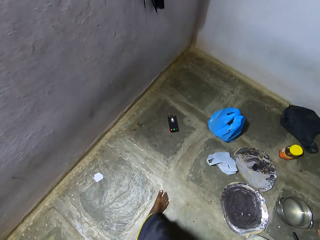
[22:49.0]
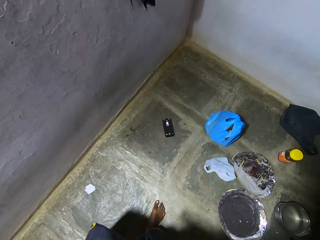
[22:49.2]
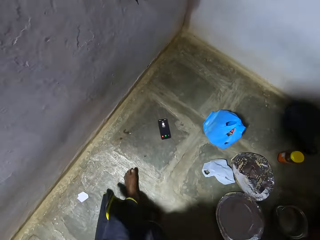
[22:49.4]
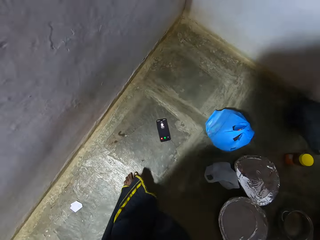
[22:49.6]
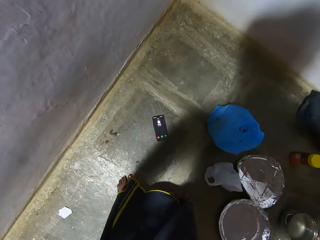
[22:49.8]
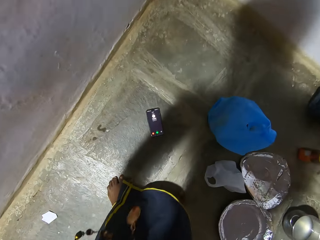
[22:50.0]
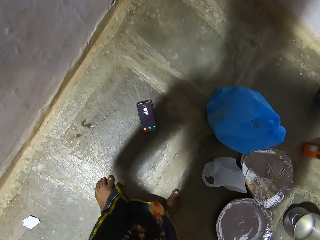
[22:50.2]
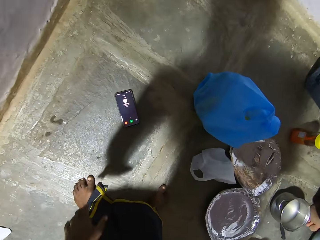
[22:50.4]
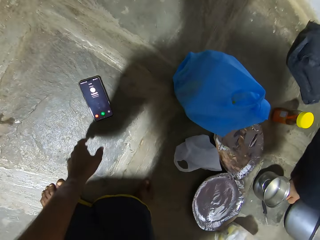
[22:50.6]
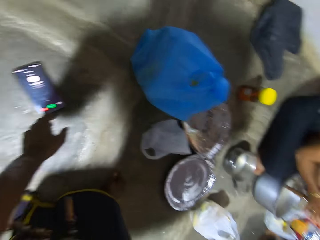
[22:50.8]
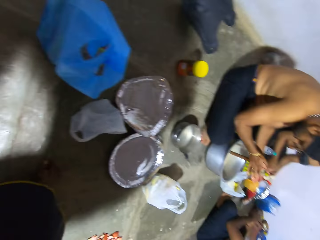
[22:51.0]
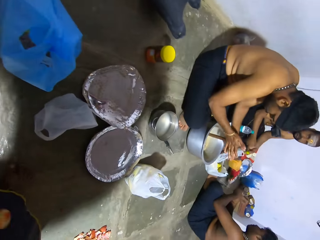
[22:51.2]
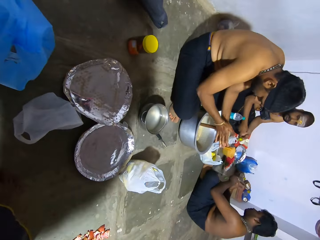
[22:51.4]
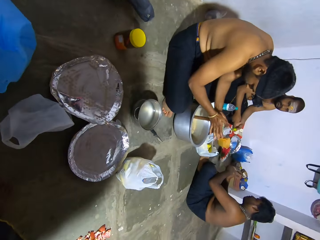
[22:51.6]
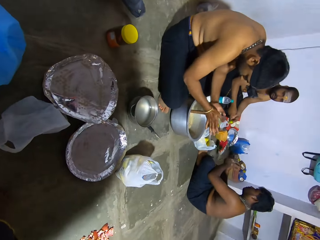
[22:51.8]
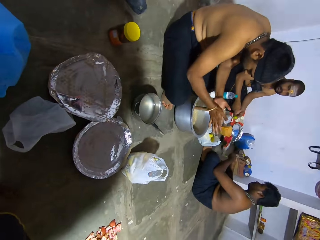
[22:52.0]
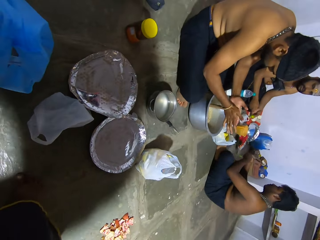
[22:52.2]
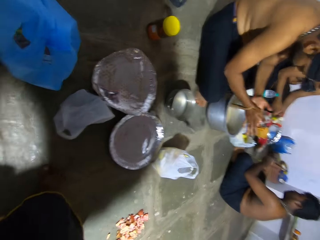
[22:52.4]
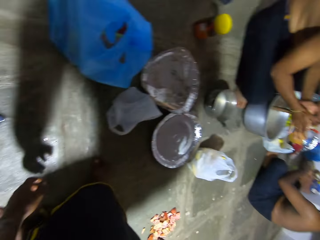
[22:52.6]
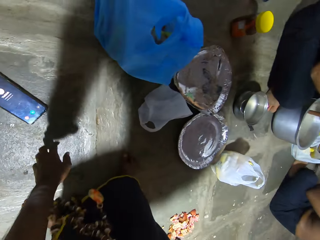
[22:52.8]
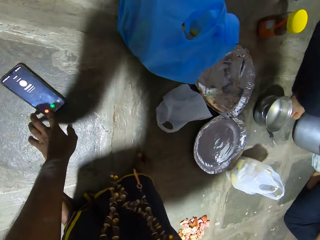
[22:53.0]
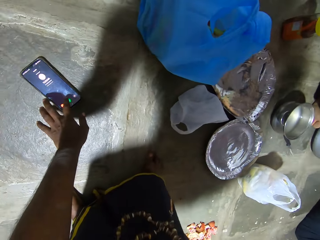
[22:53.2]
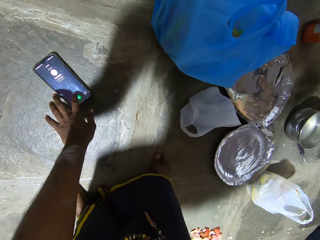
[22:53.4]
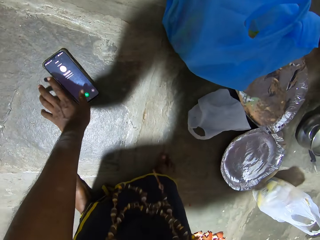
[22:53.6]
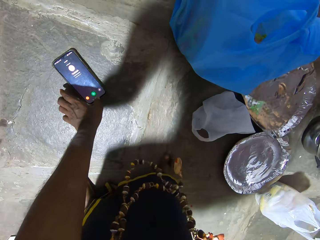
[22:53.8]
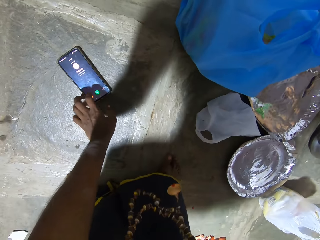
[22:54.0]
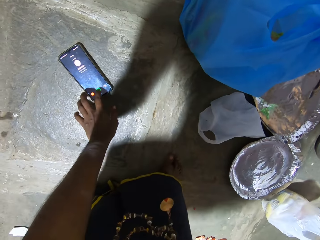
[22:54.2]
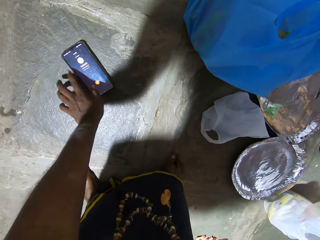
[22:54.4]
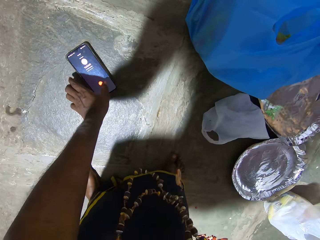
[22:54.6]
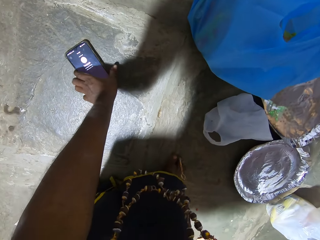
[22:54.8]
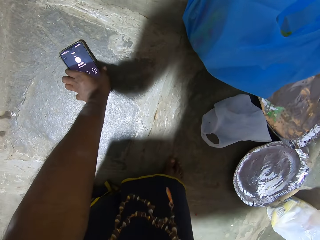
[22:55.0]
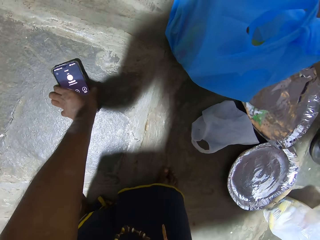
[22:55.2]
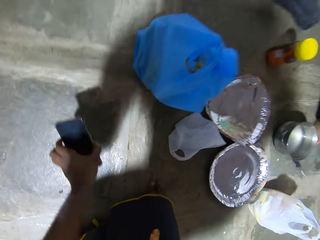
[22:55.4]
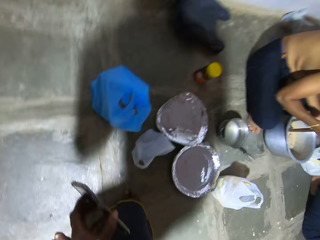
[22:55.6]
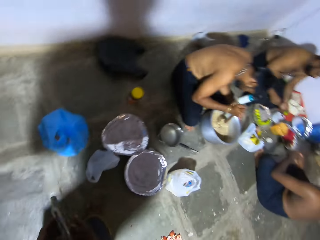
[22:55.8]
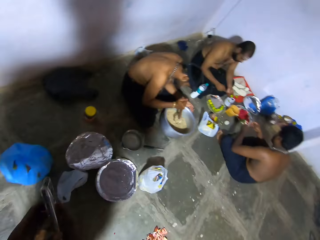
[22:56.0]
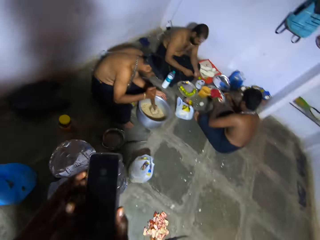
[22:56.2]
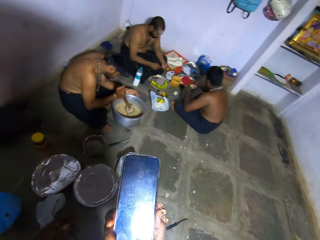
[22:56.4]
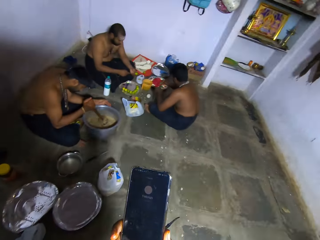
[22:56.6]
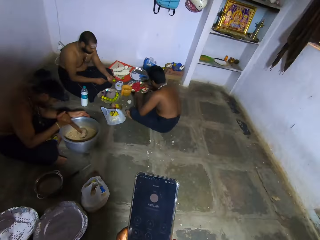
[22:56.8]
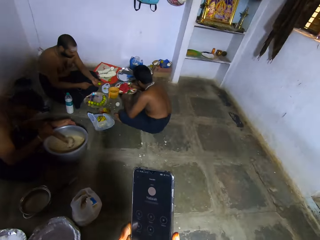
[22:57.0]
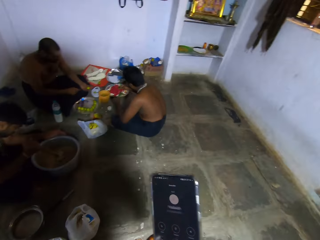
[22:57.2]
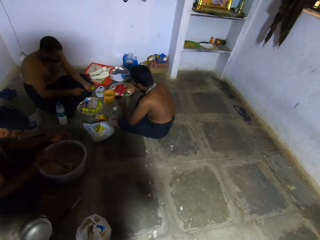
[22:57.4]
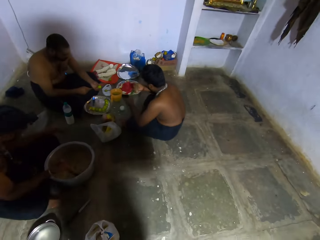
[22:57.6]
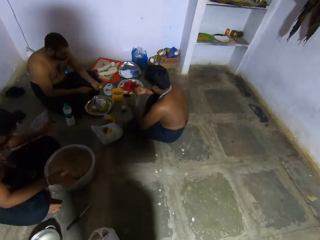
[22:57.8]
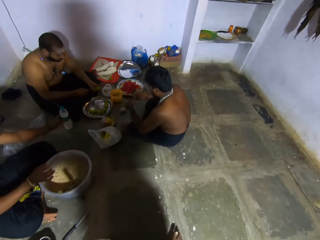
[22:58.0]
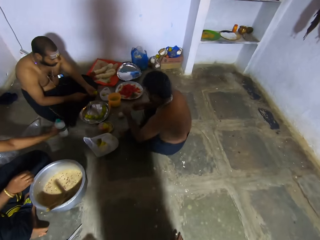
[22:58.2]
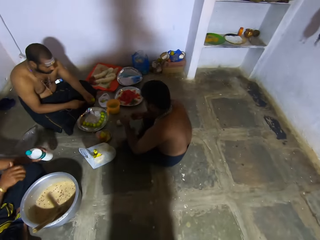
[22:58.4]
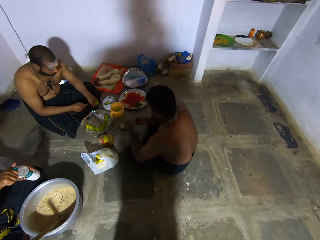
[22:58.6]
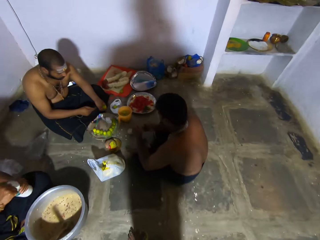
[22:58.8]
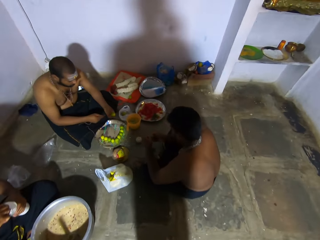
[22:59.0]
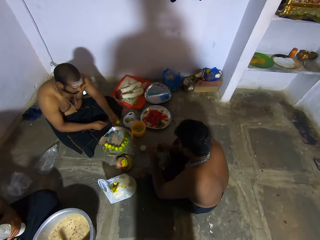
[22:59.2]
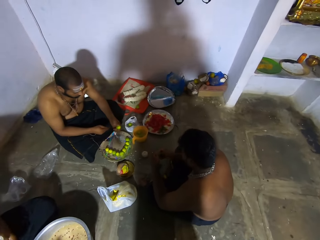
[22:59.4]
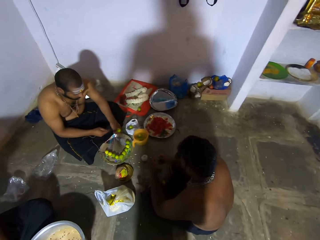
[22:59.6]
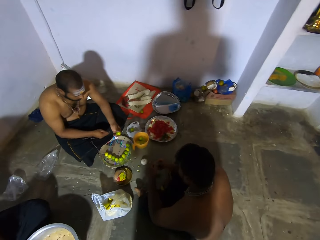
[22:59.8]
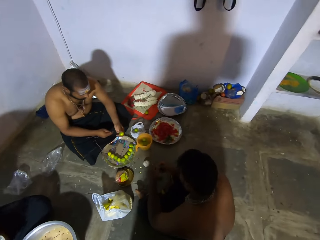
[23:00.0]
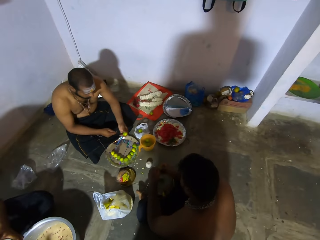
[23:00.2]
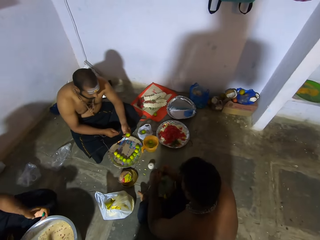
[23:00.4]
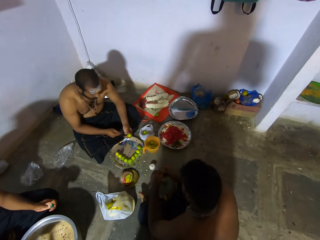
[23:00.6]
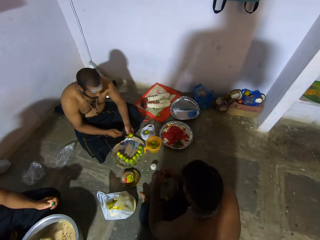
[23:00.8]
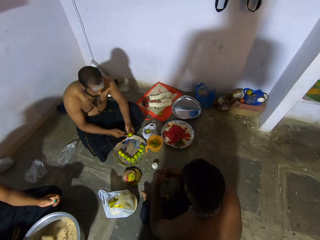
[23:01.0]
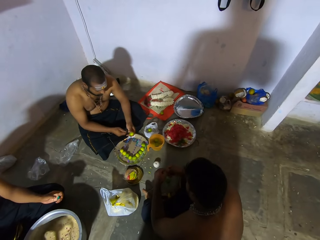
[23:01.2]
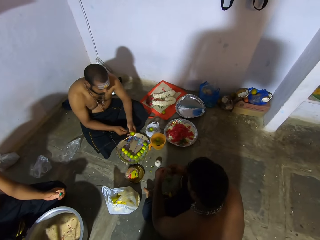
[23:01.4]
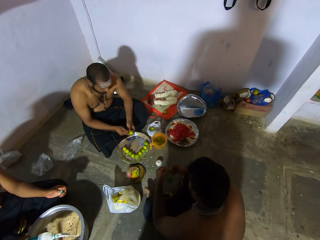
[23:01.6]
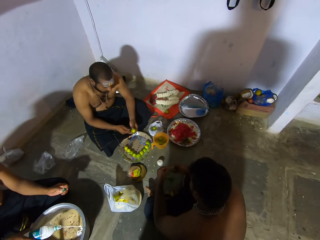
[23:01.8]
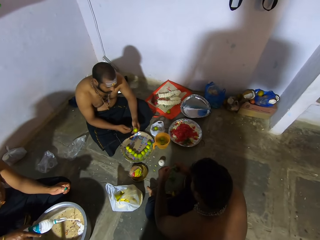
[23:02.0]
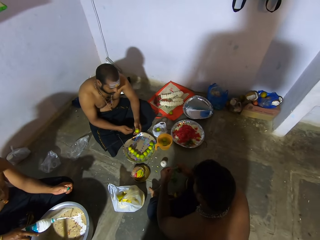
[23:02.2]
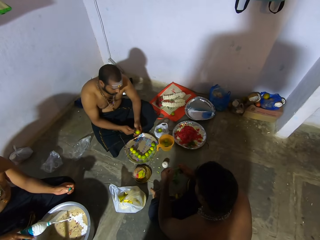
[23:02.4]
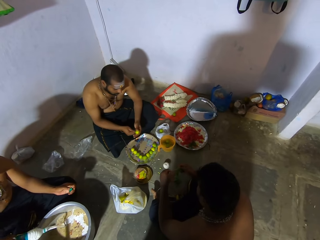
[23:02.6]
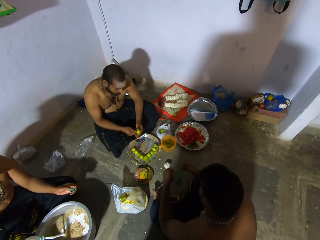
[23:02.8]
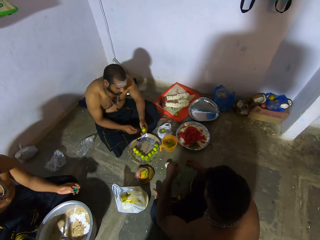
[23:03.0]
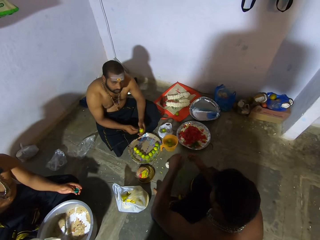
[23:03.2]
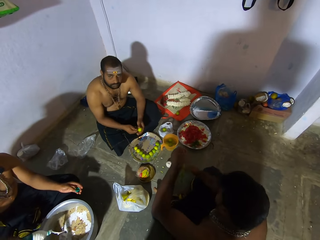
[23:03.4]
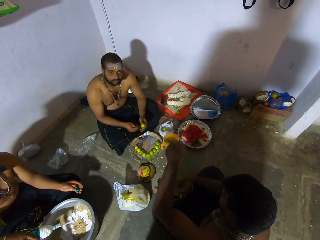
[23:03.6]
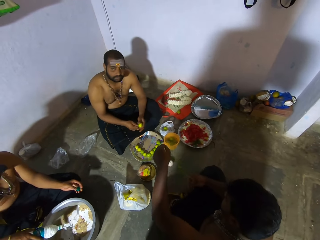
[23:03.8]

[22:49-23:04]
The camera wearer looks around and interacts with a man. The man stirs broth in a cooking pot. The camera wearer operates a mobile phone. They pick the phone from the floor. They operate the mobile phone. They walk around a room. They look around the room. Another man peels fruits.

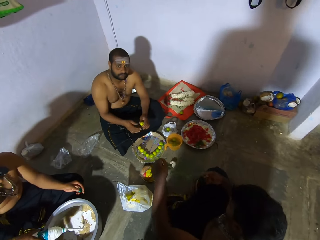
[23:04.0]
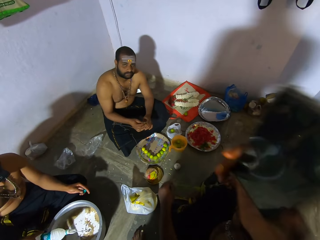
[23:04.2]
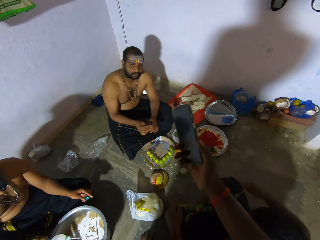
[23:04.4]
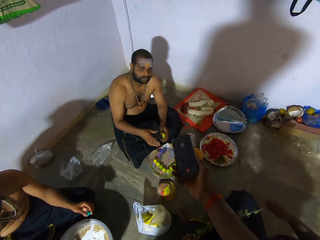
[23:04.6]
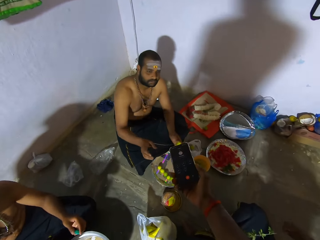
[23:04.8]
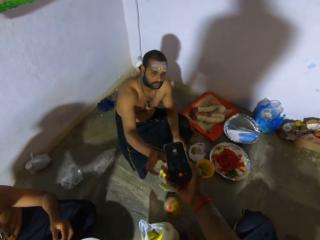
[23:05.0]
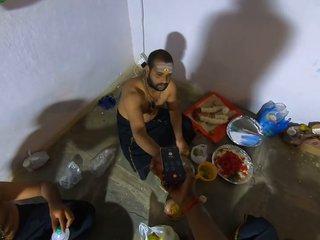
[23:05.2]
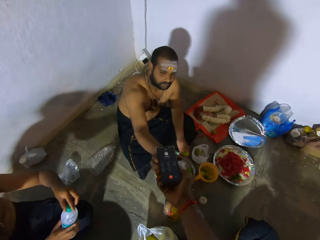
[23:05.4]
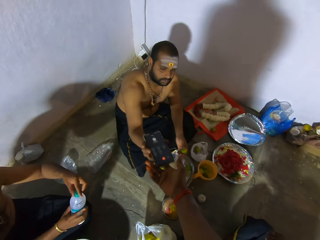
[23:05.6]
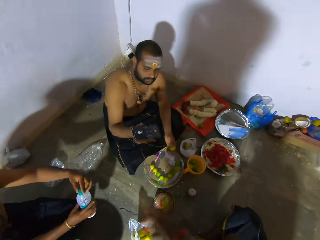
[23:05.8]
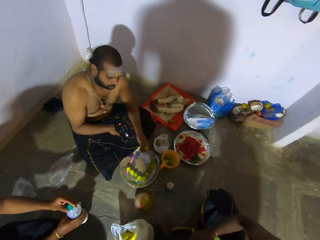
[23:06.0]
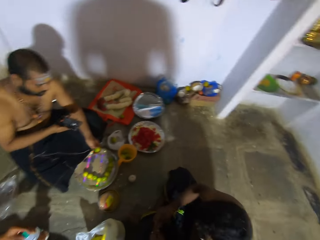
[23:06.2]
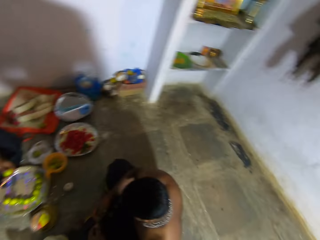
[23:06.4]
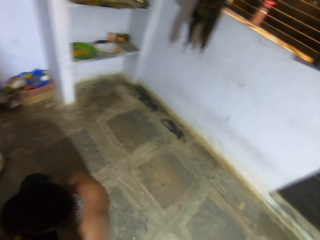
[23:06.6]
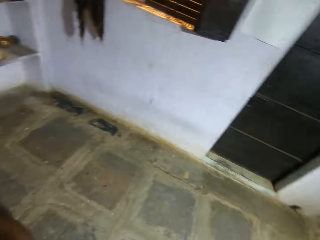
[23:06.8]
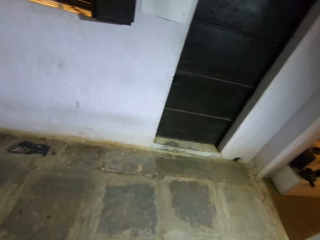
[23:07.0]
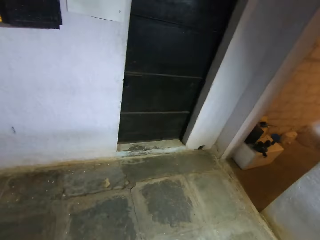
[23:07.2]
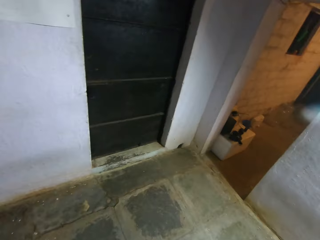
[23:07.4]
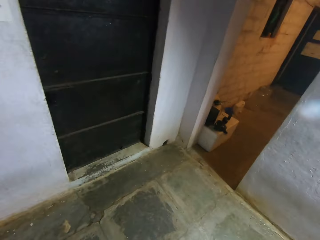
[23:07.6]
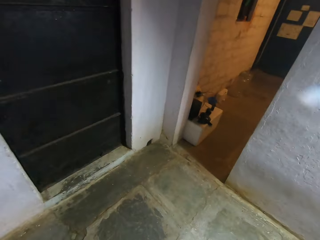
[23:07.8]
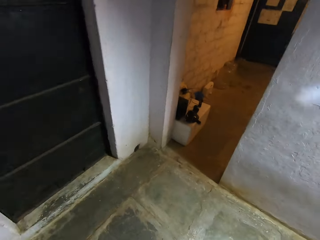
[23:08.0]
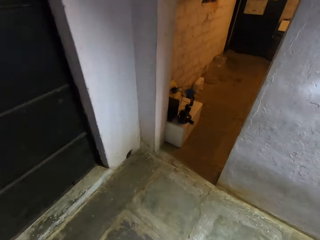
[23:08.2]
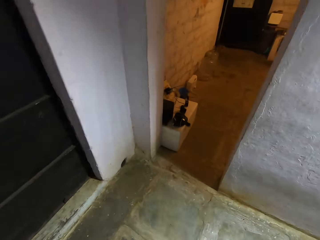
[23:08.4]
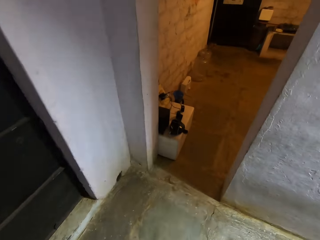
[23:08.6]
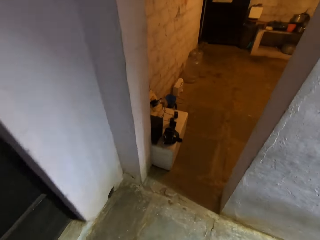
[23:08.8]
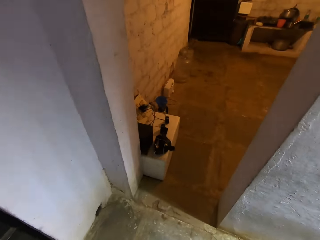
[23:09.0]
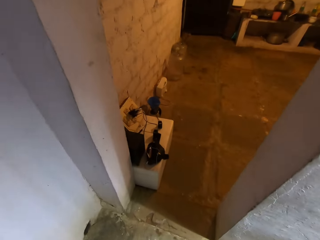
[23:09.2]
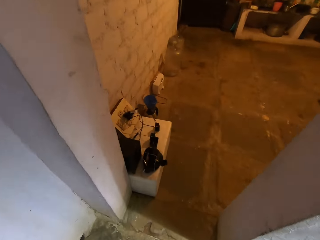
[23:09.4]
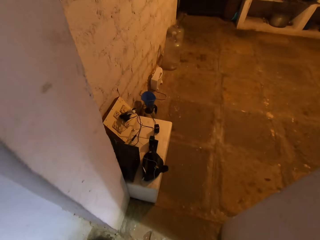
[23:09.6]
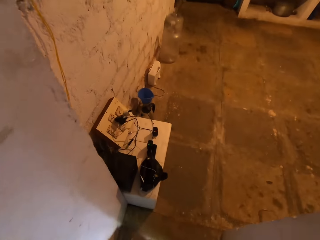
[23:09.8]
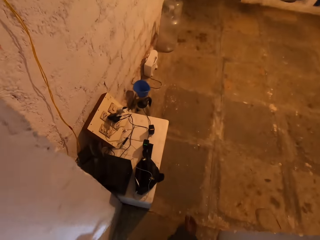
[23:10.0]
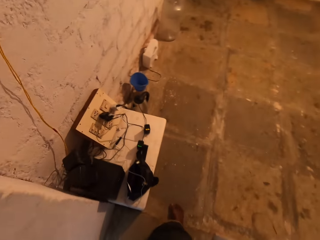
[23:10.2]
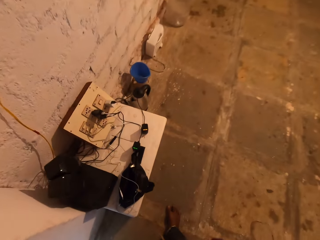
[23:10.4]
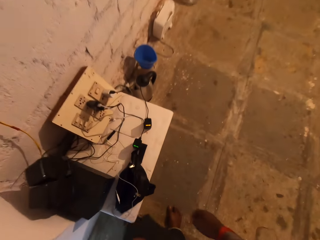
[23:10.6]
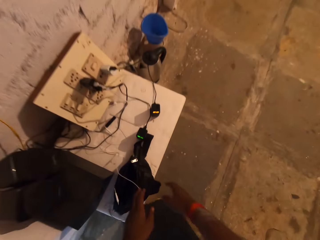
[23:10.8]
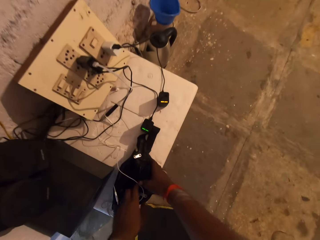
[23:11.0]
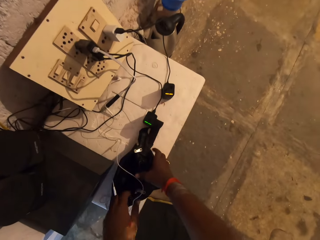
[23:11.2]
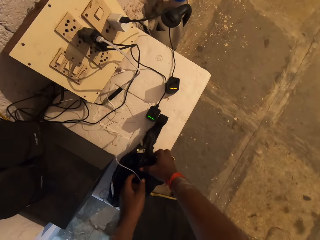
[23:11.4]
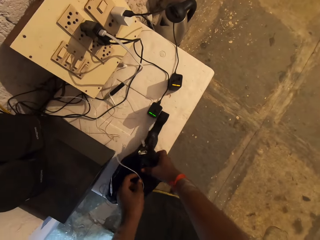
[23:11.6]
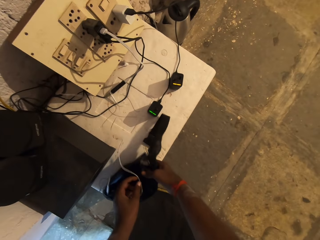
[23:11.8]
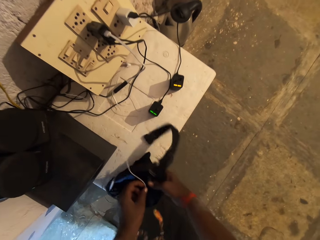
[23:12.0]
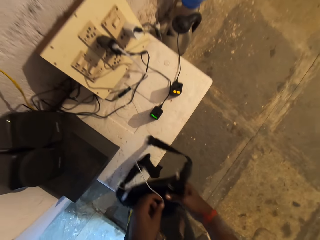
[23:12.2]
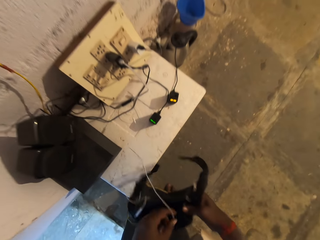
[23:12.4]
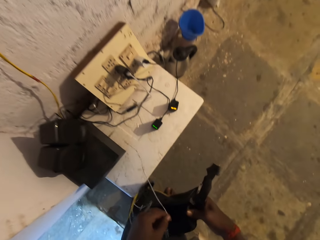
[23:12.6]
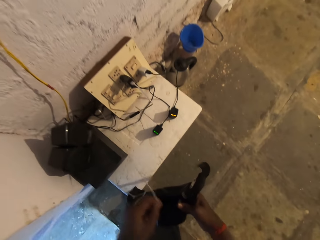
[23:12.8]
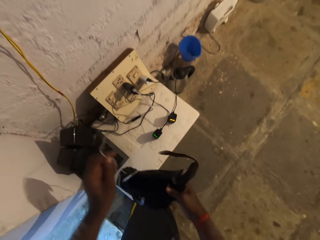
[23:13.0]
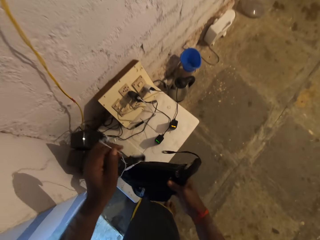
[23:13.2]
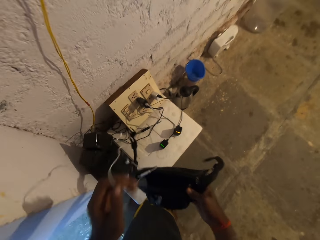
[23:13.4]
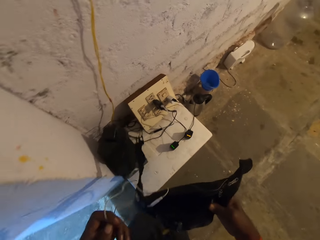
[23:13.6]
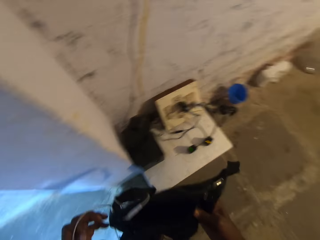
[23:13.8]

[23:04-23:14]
The camera wearer hands a man a mobile phone. They walk around a room. They pick the waist bag.
